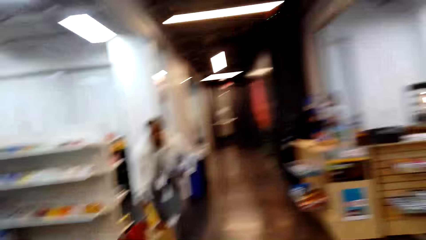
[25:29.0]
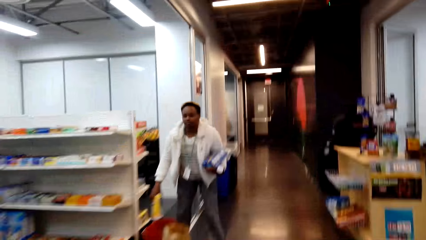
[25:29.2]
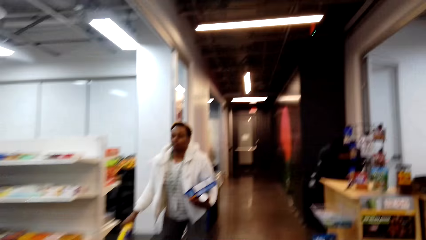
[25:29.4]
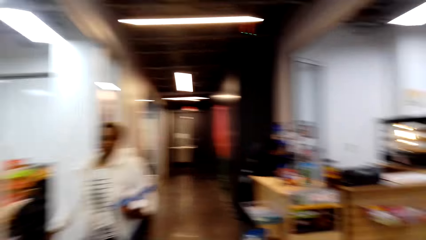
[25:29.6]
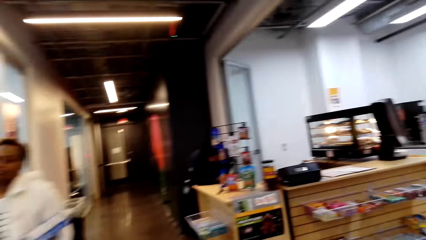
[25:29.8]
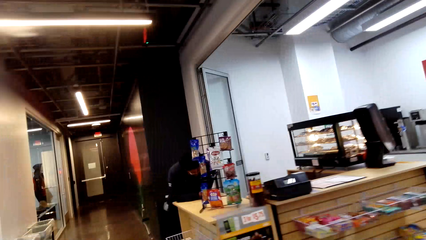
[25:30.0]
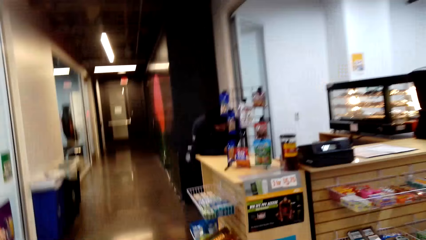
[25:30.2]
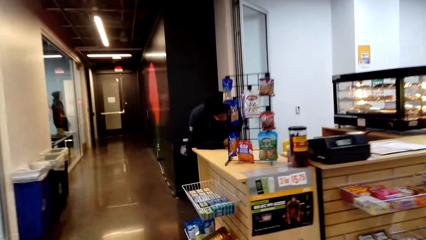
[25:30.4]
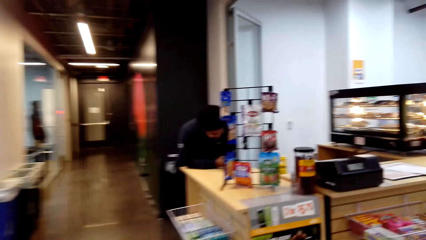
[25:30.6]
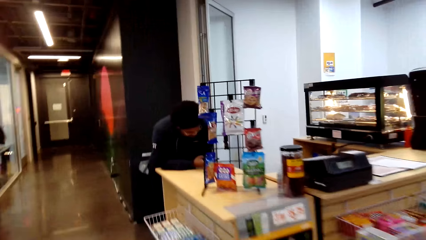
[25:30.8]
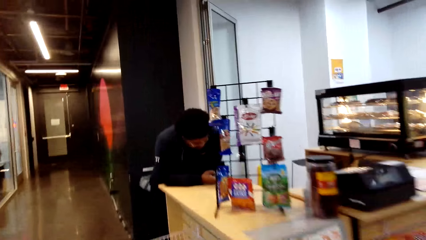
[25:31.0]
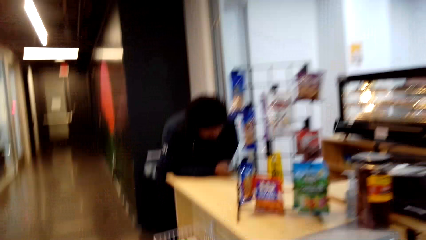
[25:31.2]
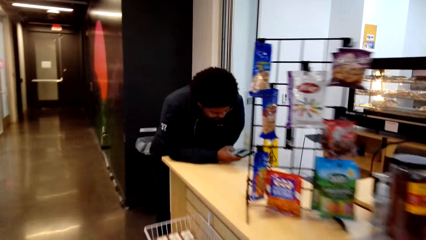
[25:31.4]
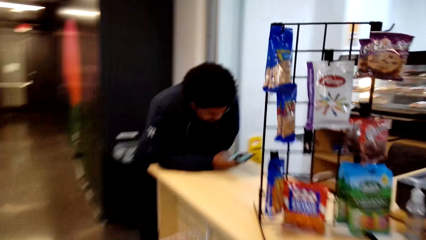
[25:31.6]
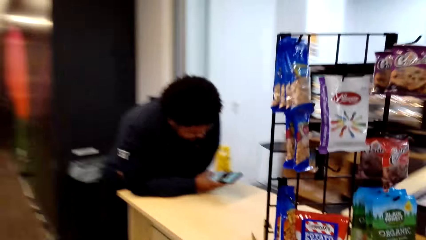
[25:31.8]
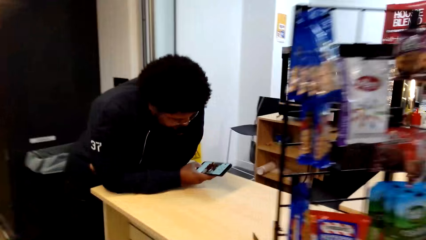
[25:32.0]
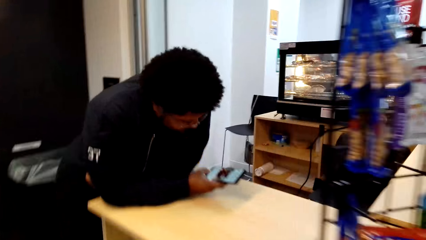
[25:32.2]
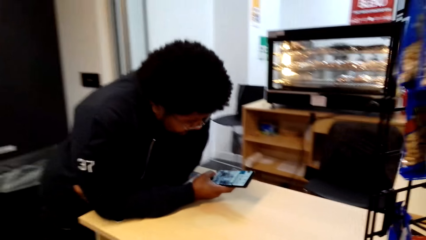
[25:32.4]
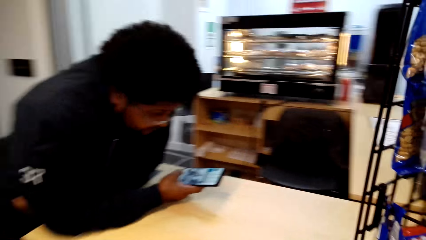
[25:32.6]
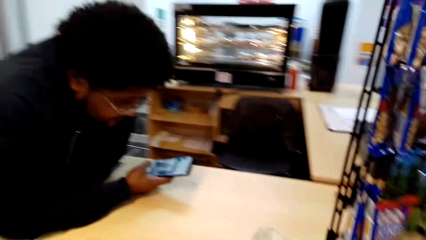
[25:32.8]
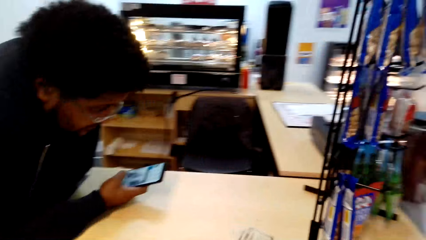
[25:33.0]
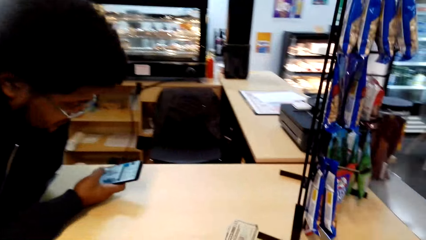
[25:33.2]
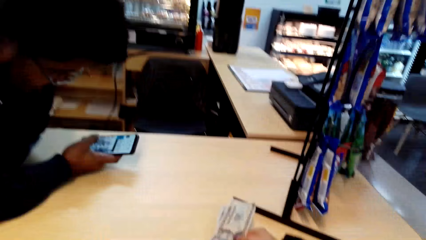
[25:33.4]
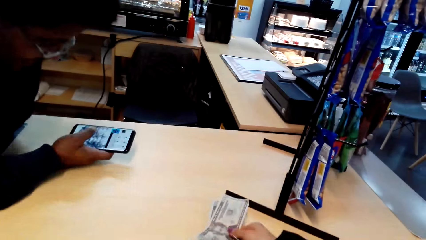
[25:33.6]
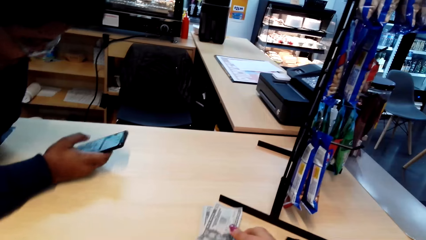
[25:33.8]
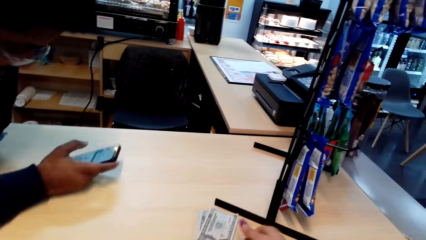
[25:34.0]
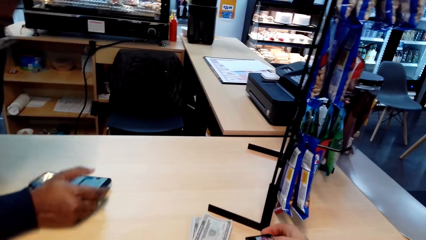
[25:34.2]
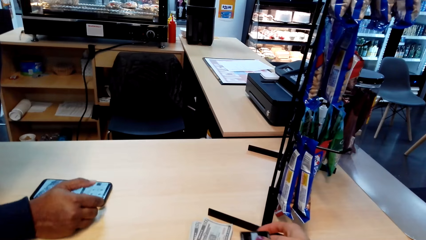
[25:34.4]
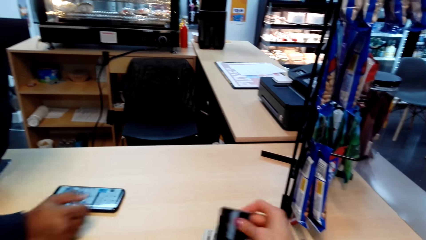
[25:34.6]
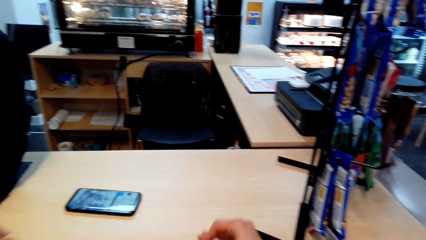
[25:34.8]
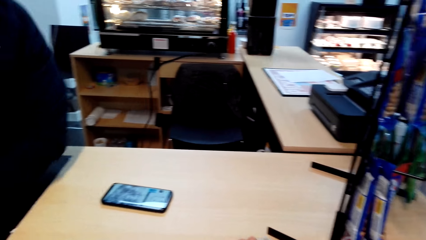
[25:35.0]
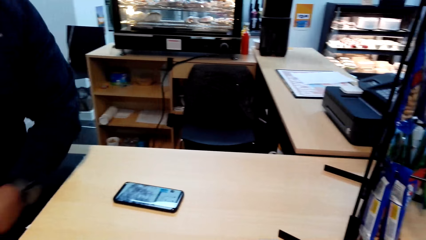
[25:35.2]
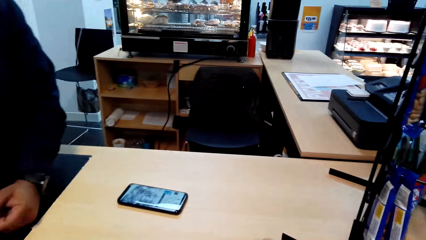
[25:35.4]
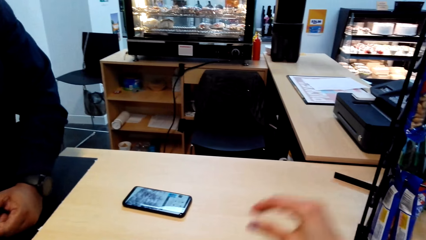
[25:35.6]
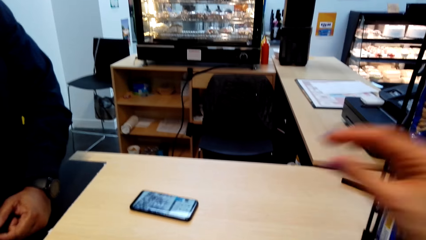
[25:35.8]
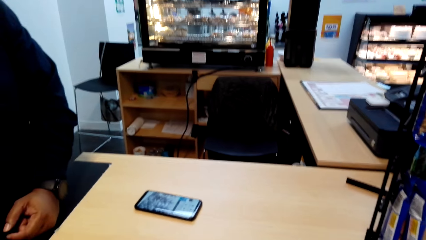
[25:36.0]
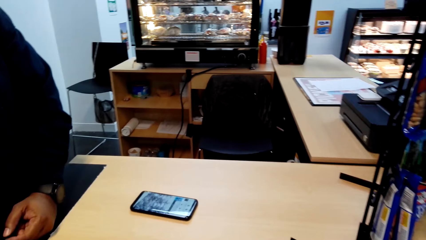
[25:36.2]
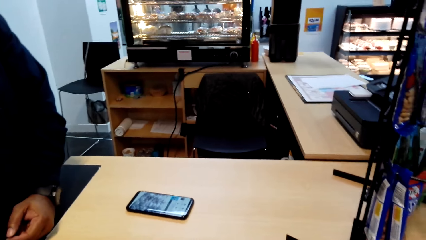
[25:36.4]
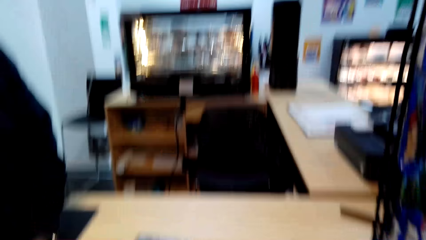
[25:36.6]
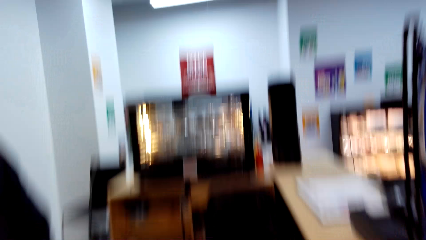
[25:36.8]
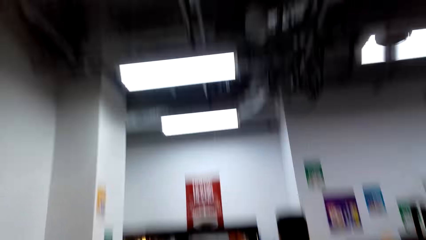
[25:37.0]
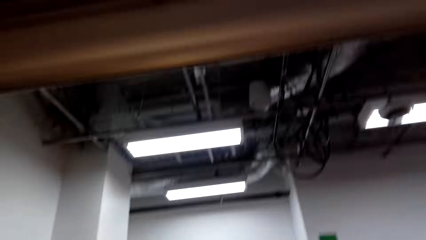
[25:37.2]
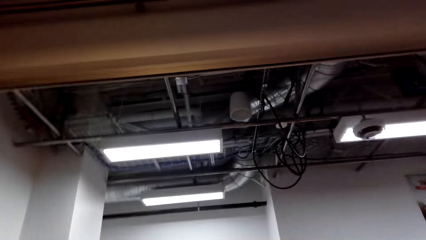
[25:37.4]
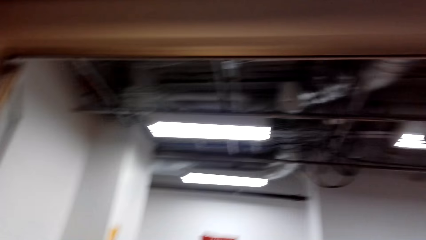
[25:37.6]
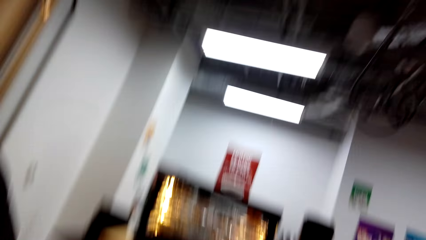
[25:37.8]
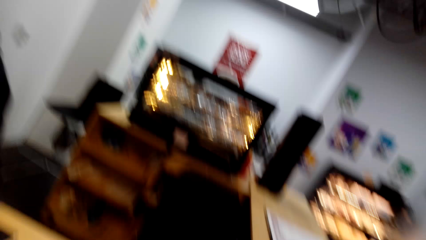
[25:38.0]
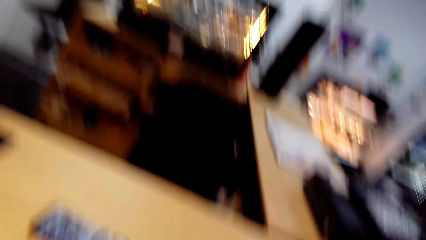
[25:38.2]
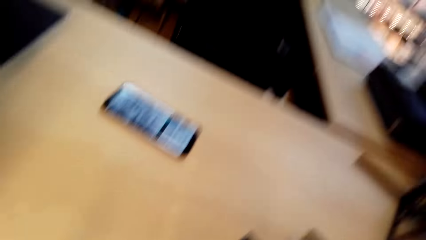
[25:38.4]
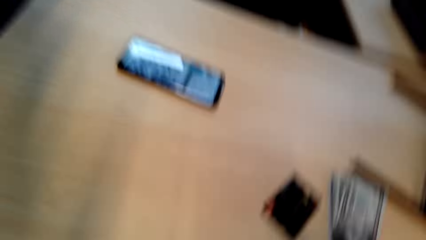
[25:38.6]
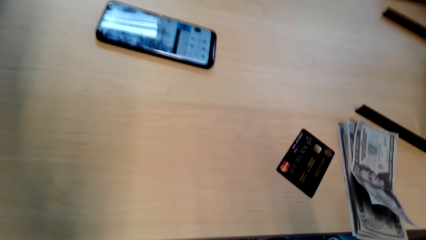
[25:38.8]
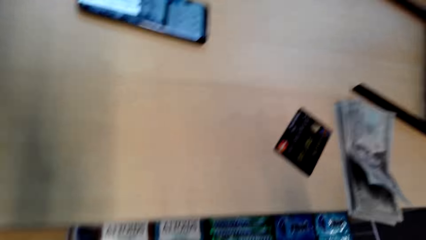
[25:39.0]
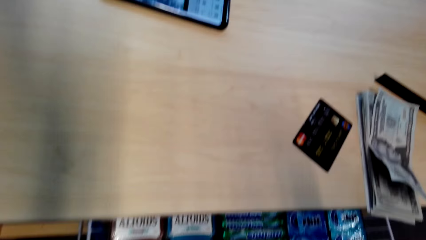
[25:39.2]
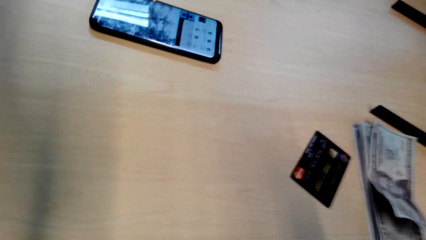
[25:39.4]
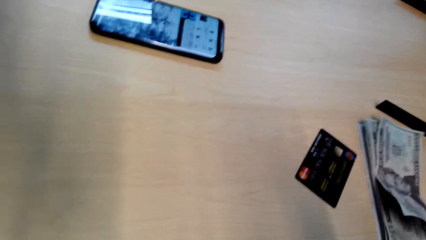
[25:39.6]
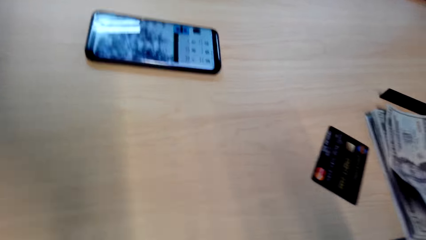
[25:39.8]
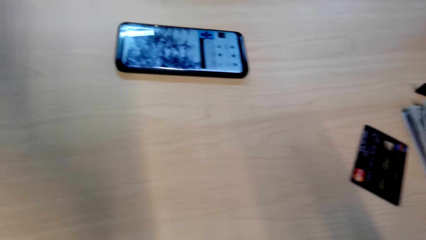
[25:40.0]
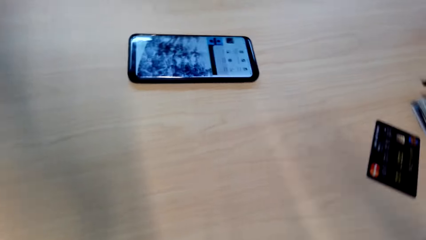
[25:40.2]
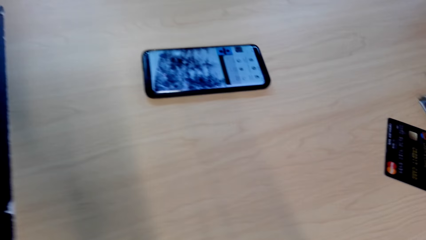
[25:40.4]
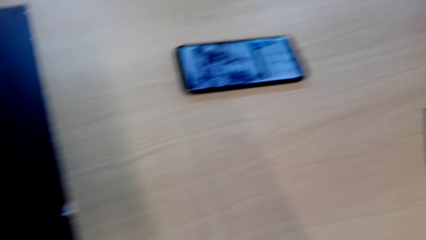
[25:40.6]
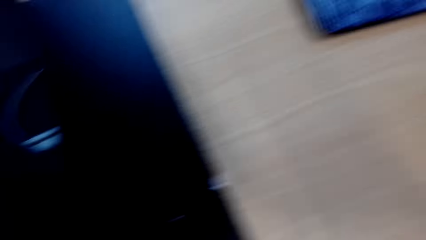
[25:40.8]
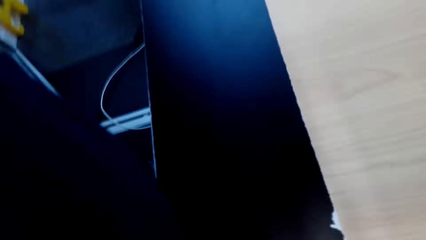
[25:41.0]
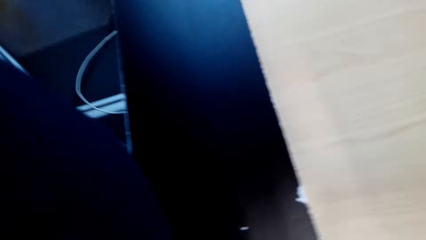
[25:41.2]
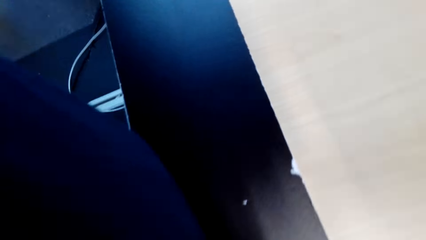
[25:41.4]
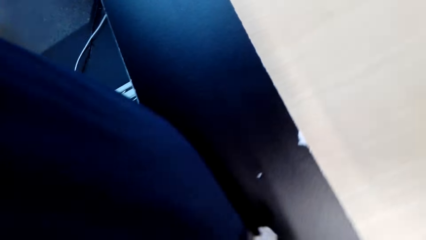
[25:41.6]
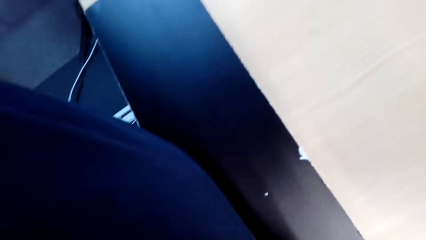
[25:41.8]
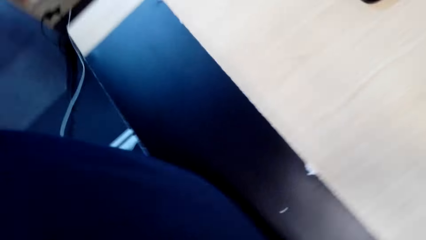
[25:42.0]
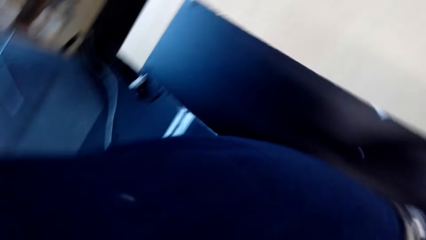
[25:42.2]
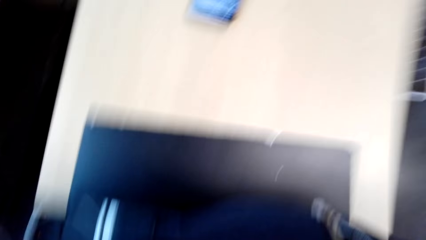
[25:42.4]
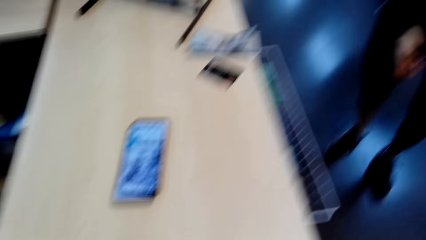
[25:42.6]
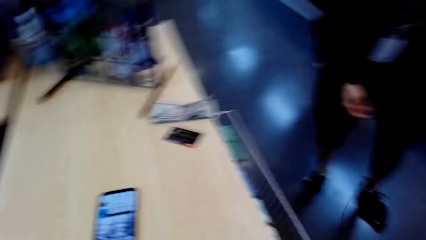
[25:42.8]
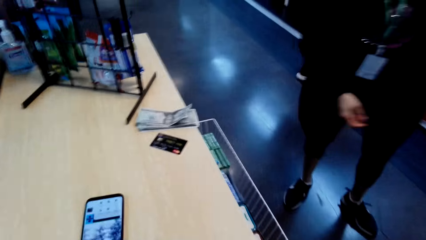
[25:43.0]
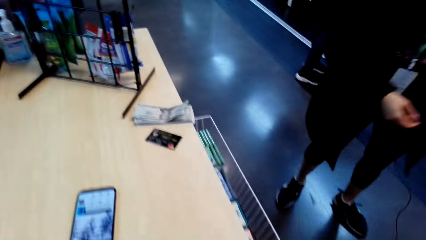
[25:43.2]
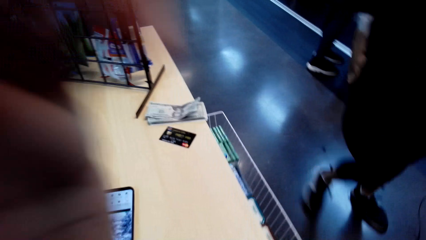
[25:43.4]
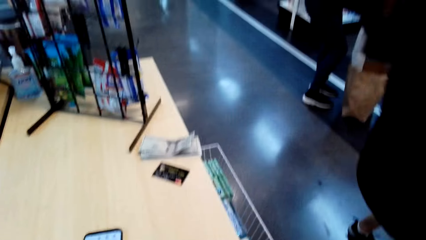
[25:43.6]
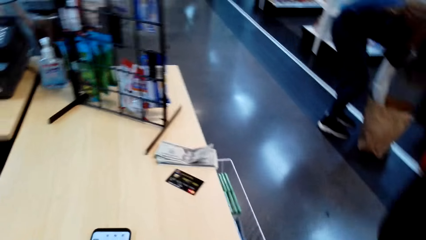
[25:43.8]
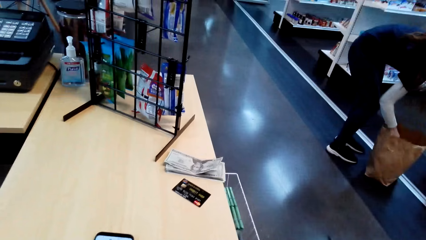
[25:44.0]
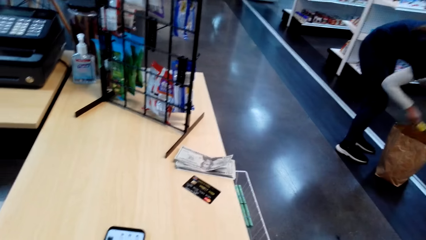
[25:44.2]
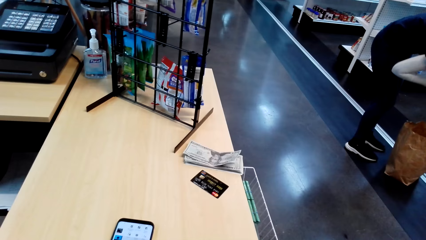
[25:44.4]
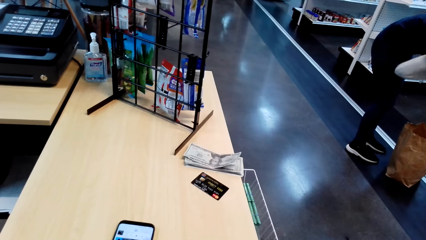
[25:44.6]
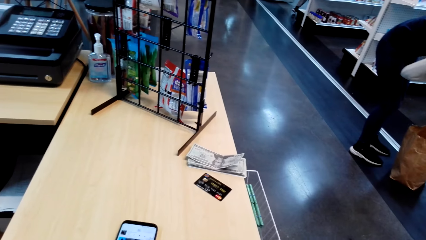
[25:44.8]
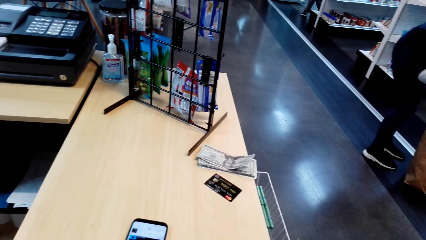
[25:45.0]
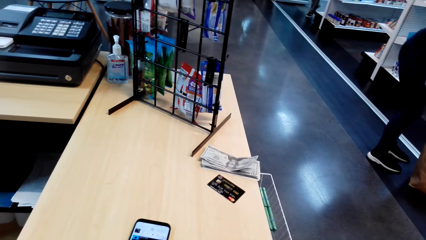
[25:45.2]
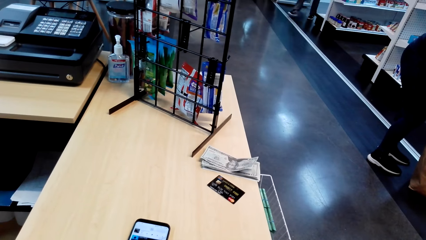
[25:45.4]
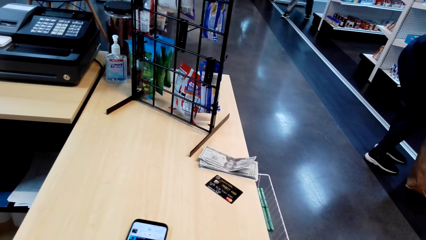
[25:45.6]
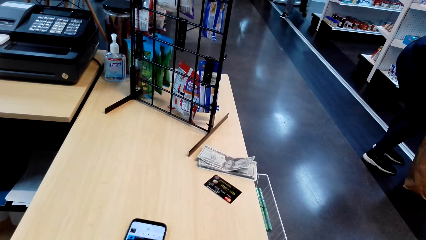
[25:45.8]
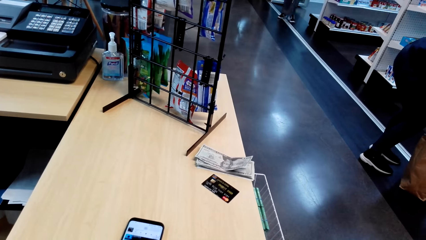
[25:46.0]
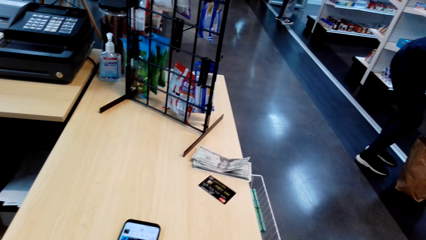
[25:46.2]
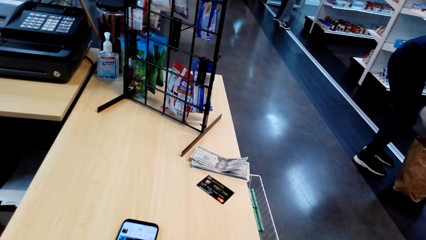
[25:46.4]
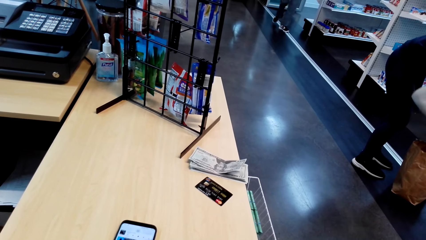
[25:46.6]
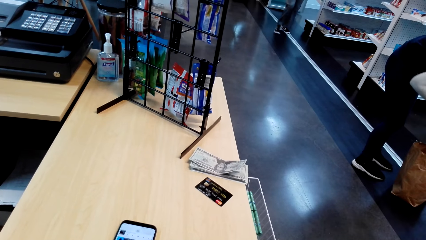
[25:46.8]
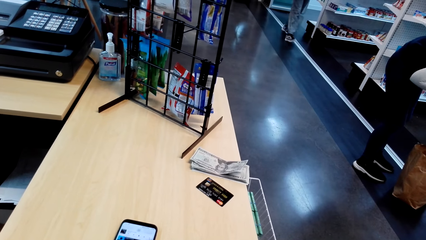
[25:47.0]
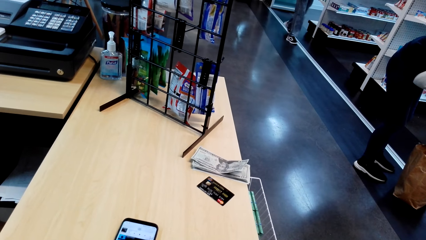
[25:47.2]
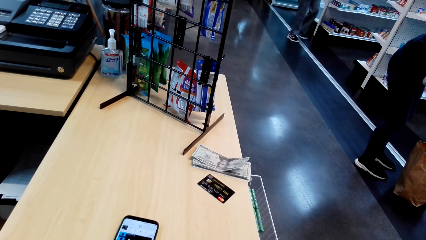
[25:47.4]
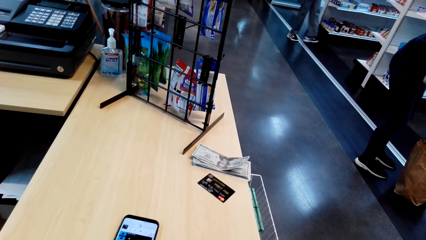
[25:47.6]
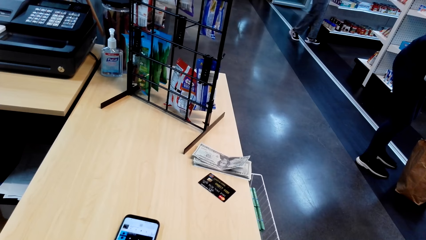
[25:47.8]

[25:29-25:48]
The camera wearer walks. A person operates the phone. The person drops down the phone. The camera wearer looks around. They touch the phone.
